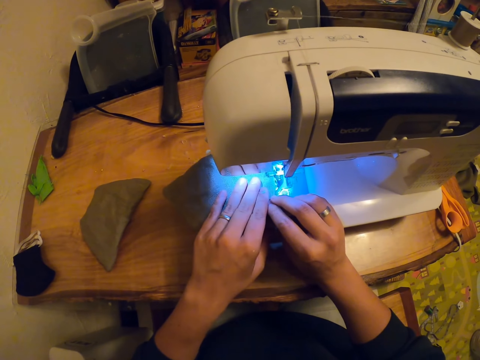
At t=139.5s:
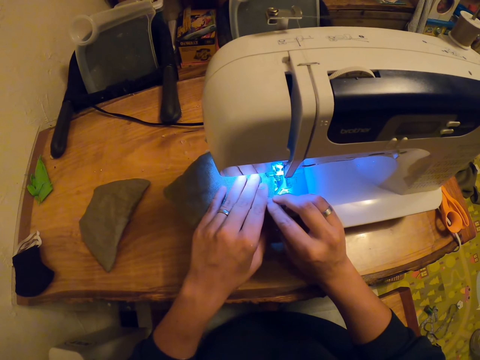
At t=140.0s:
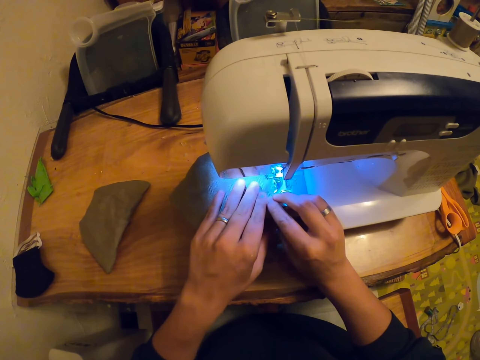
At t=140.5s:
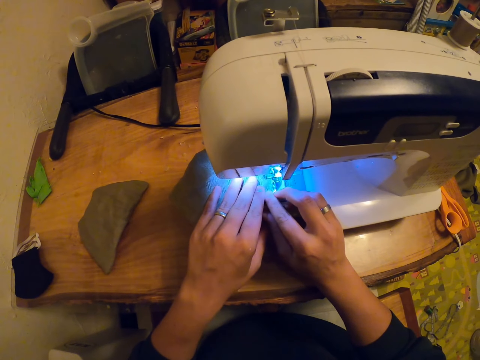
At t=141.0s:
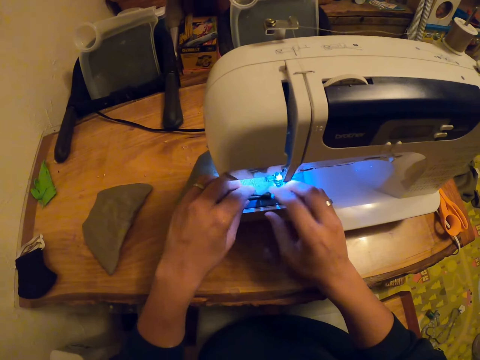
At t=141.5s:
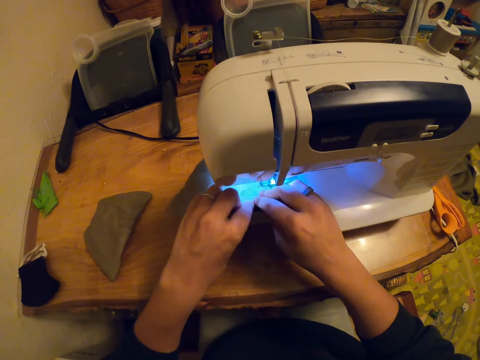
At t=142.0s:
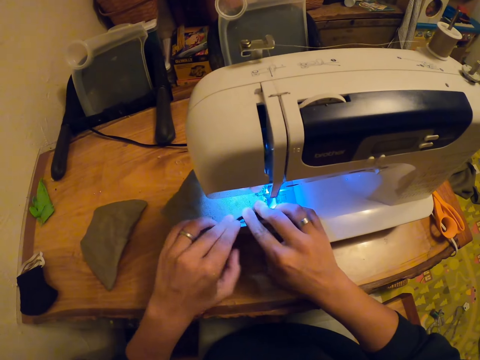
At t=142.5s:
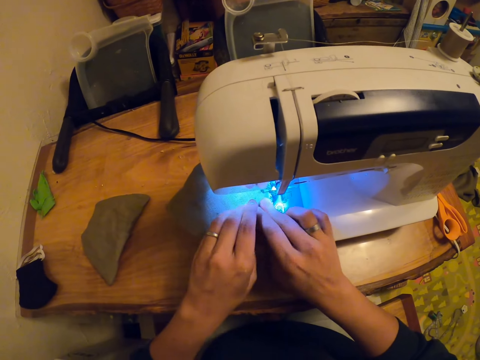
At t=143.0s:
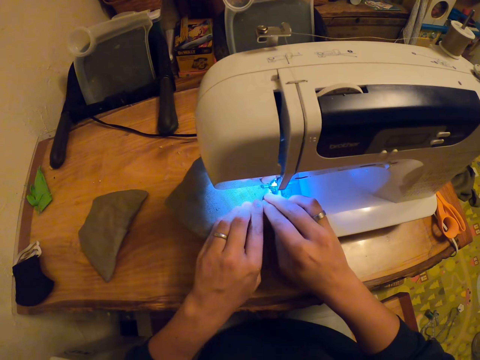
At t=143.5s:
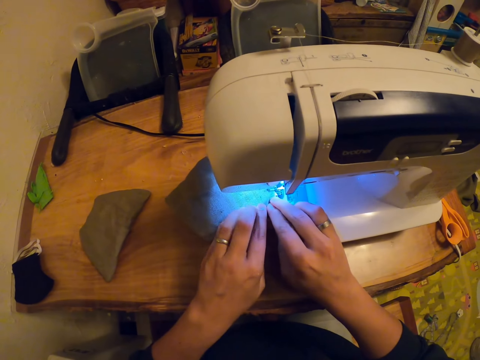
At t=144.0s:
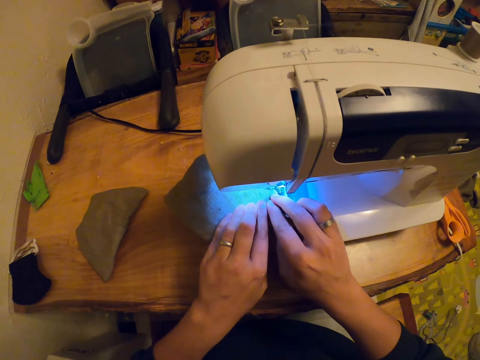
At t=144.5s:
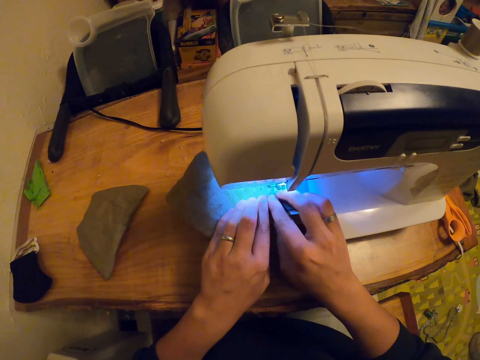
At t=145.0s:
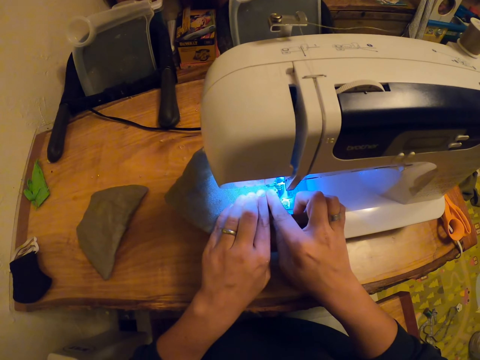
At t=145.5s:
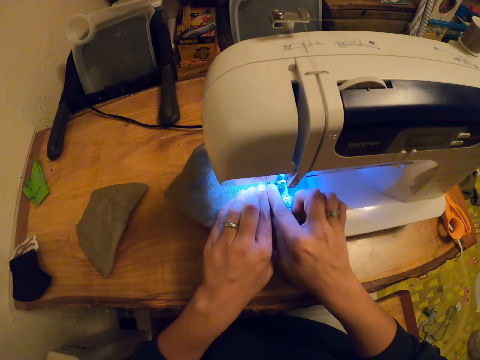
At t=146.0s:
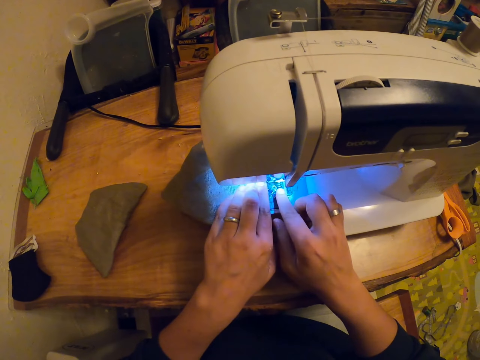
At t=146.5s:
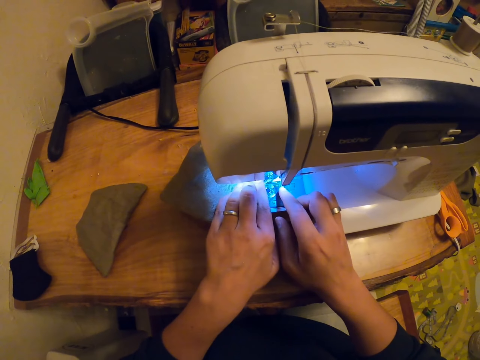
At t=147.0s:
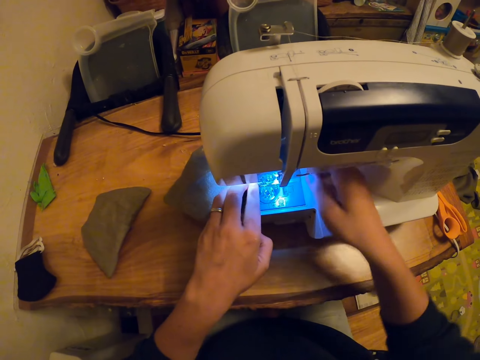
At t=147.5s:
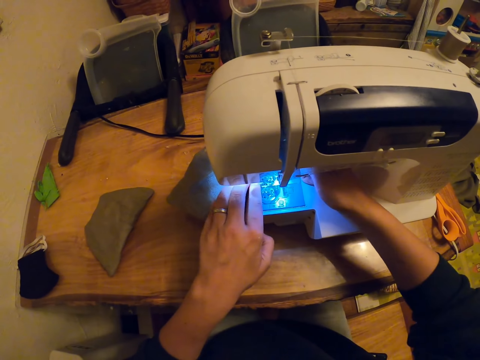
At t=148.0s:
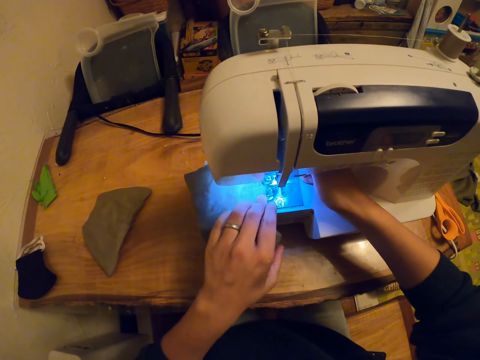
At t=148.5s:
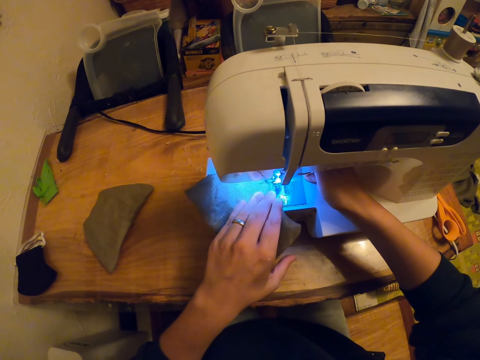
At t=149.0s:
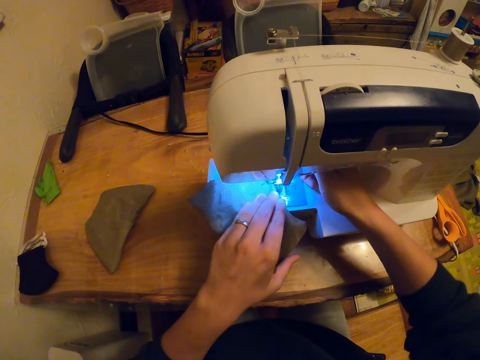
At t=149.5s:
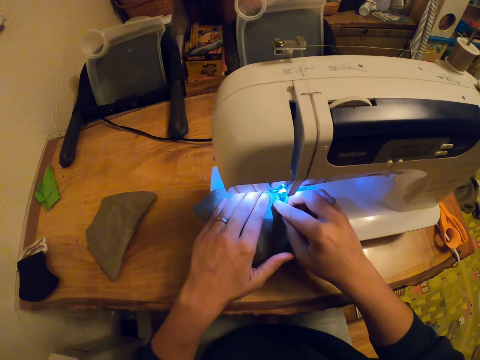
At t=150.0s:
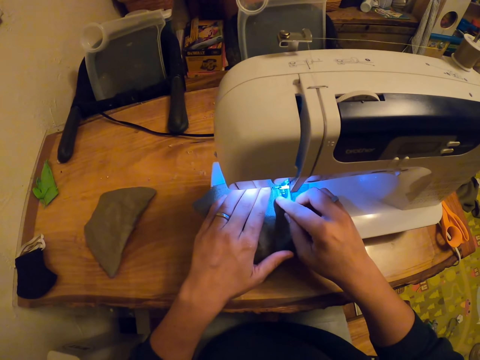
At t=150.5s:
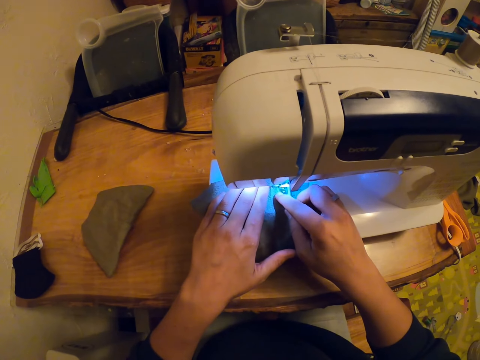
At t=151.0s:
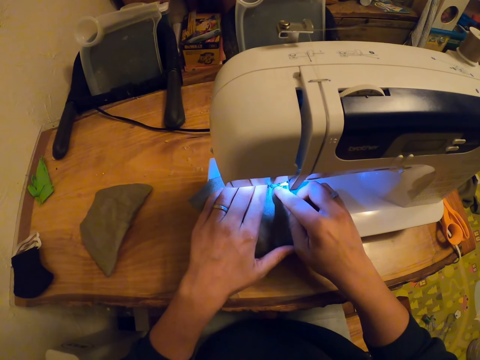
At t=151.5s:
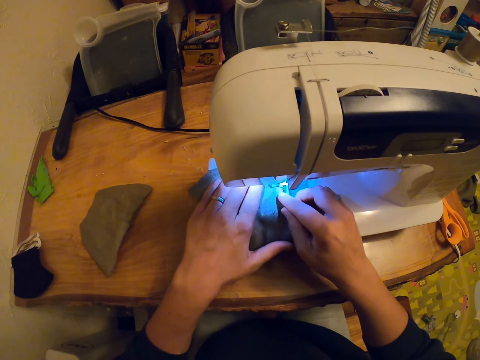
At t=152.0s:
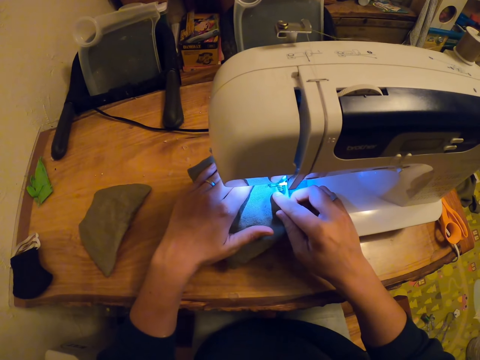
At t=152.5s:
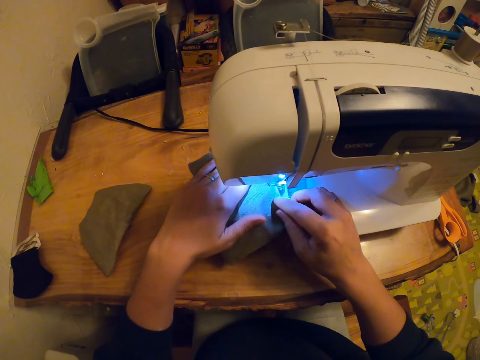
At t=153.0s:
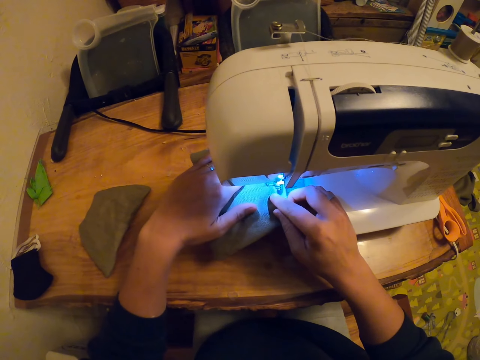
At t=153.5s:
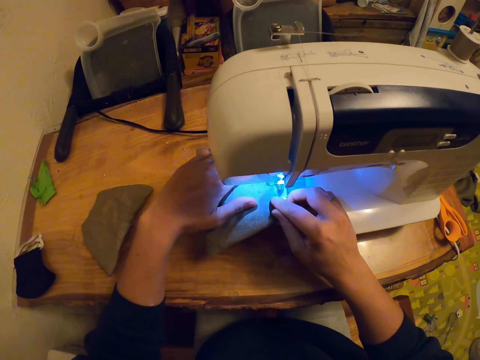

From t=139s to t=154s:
The camera wearer aligns a fabric. They stretch the fabric. They sew the fabric. They place a hand on a sewing machine. They rotate the fabric. They hold the fabric with both hands. They sew the fabric.

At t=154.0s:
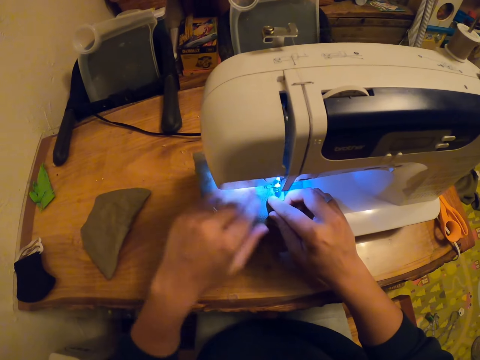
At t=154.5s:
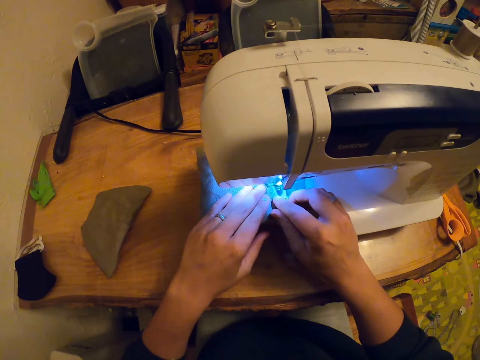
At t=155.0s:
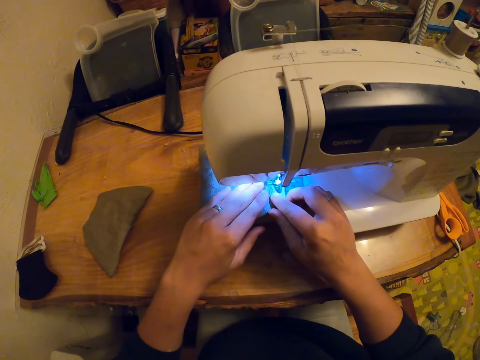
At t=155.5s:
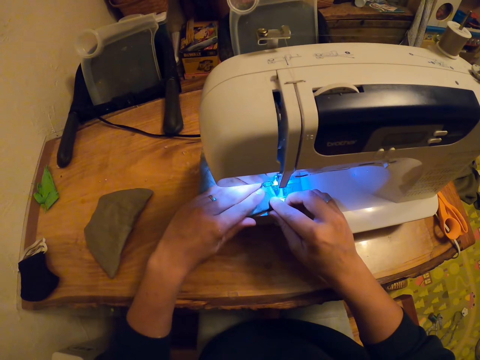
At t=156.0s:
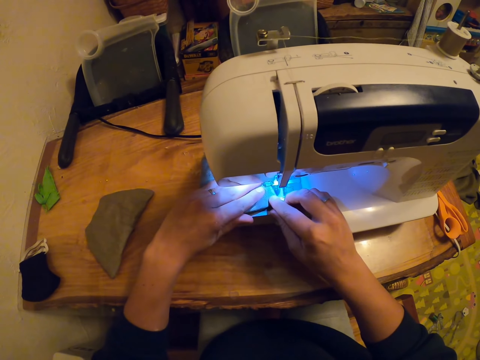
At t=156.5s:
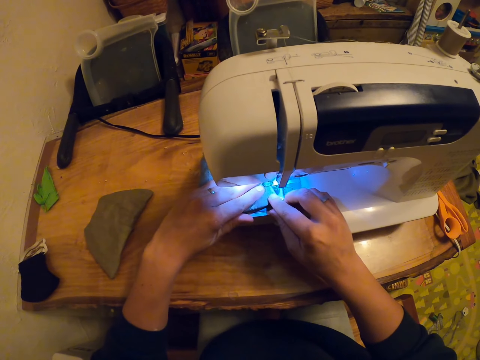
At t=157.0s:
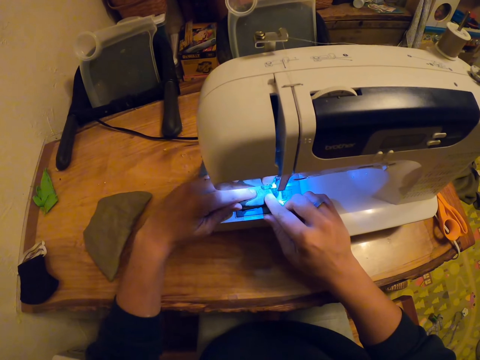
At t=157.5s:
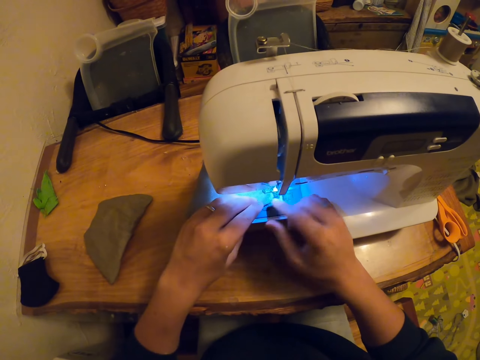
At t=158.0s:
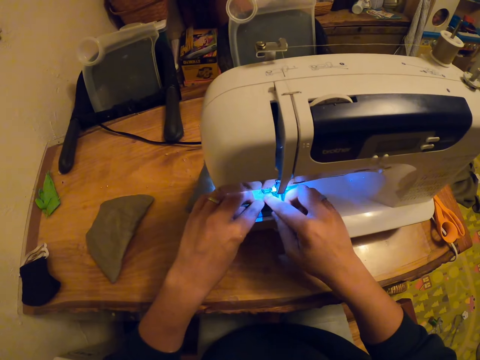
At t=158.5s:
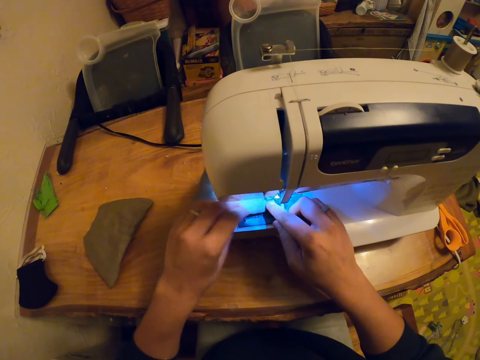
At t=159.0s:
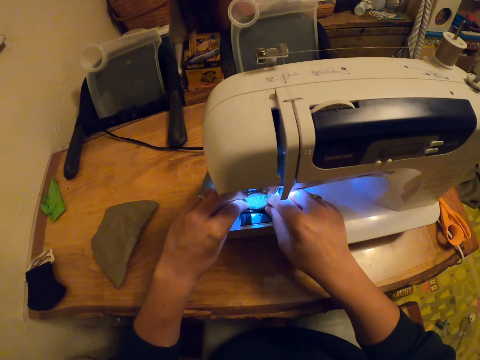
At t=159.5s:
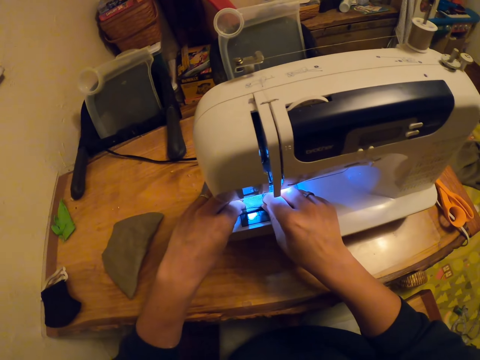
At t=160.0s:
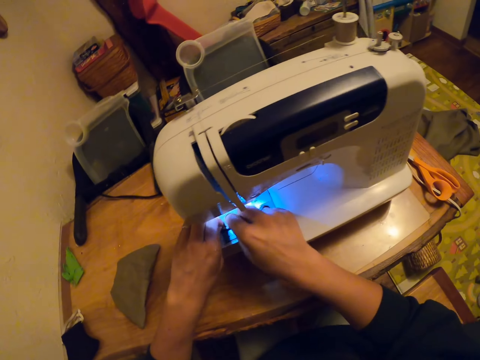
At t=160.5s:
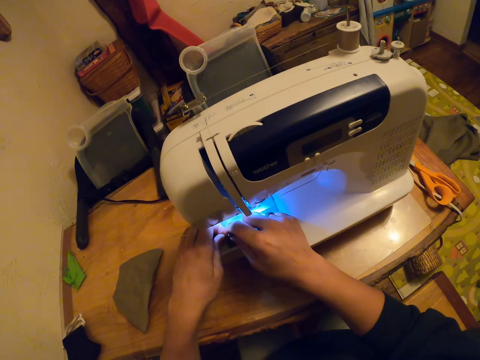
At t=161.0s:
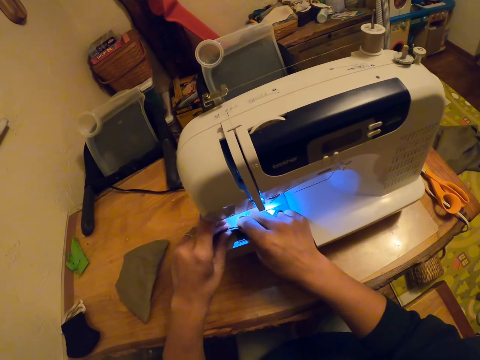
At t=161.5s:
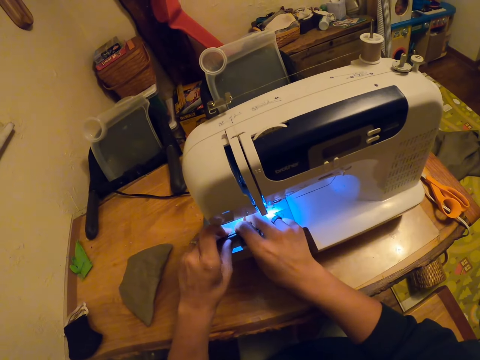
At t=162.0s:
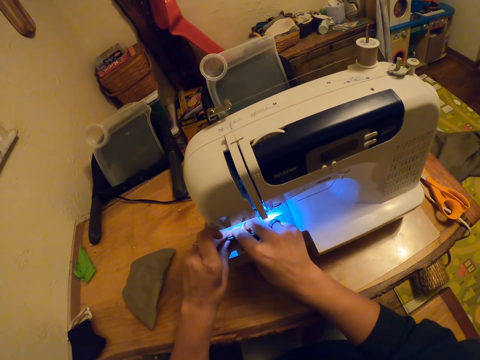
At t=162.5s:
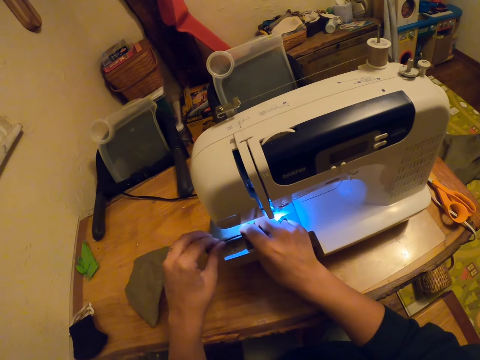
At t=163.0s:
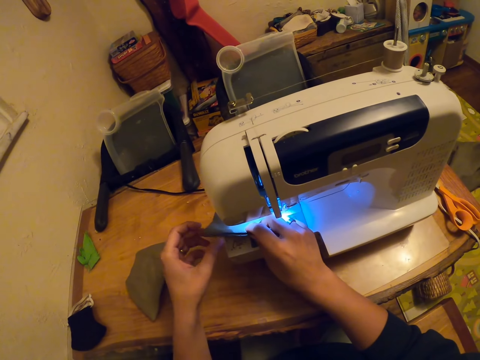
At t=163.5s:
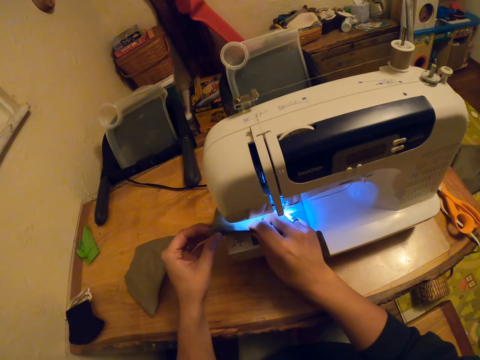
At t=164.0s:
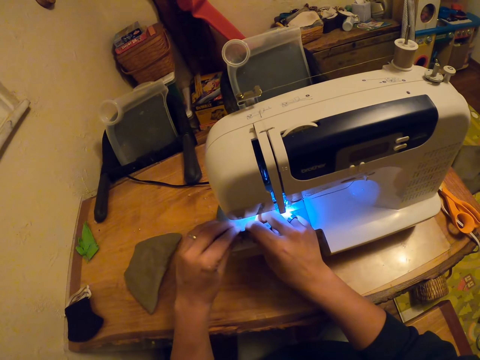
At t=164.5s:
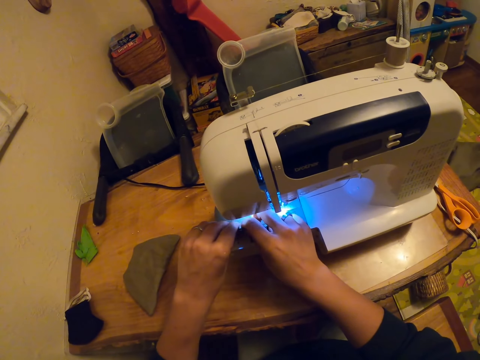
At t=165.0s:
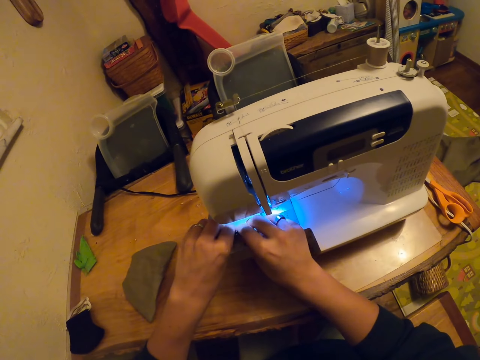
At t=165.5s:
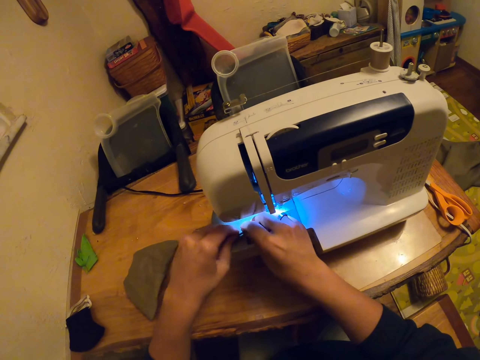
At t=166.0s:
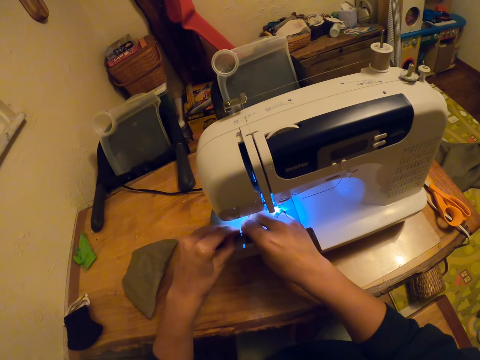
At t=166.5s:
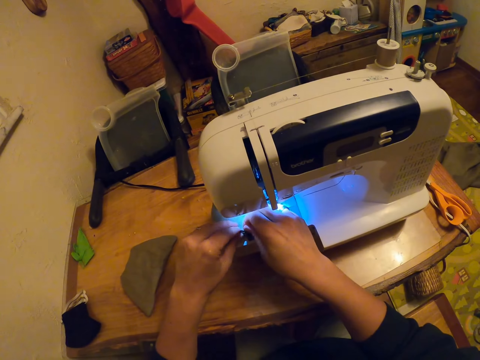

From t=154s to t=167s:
The camera wearer aligns a fabric.
